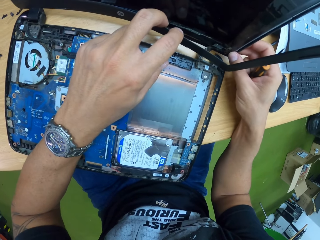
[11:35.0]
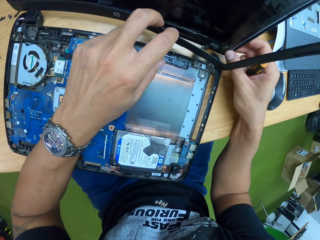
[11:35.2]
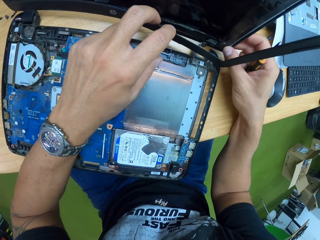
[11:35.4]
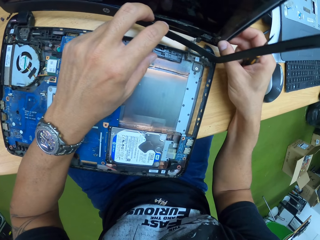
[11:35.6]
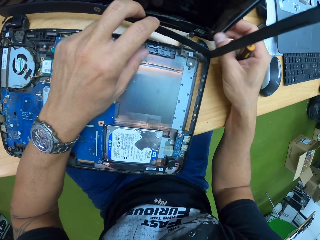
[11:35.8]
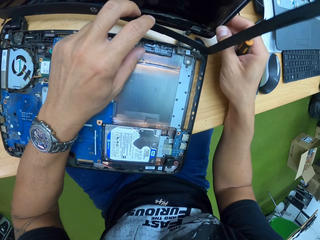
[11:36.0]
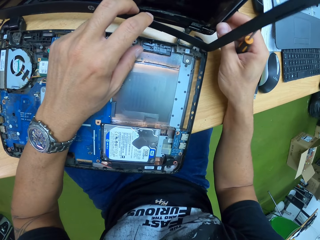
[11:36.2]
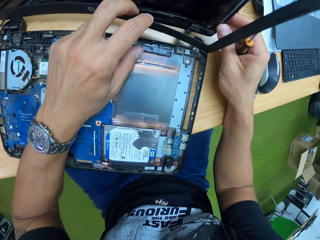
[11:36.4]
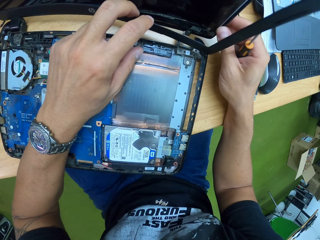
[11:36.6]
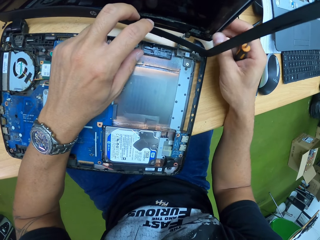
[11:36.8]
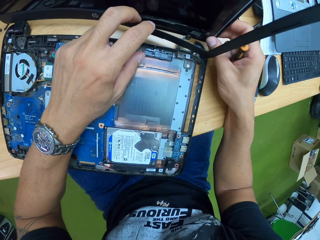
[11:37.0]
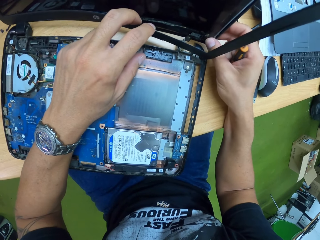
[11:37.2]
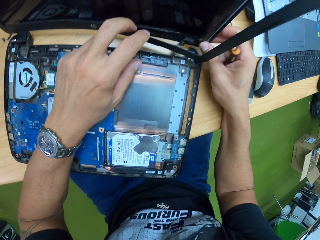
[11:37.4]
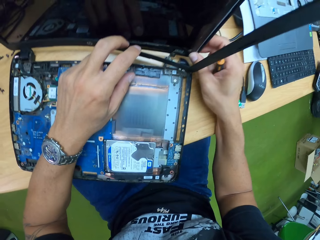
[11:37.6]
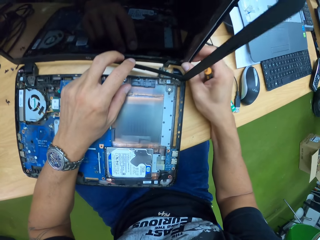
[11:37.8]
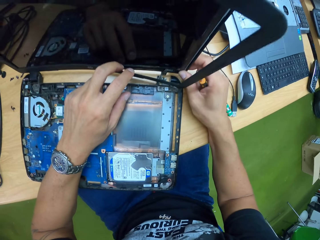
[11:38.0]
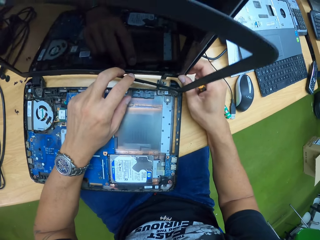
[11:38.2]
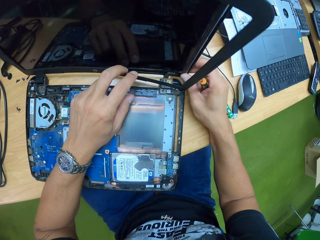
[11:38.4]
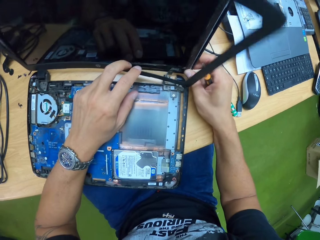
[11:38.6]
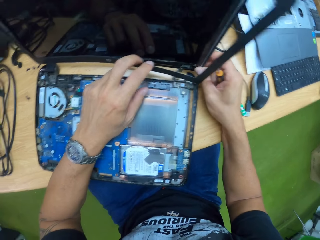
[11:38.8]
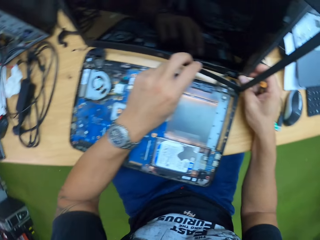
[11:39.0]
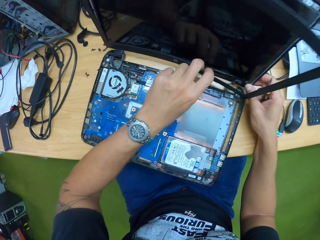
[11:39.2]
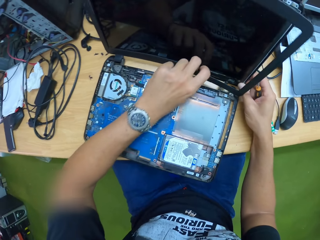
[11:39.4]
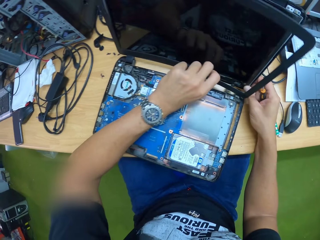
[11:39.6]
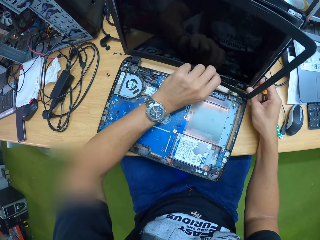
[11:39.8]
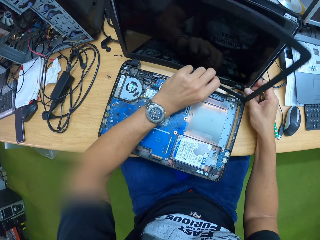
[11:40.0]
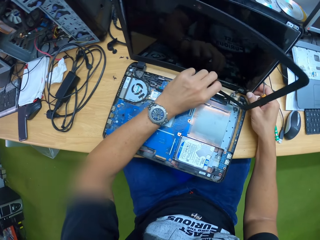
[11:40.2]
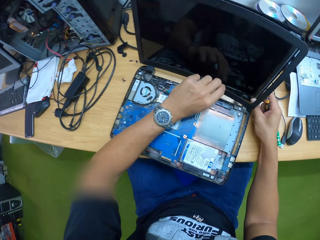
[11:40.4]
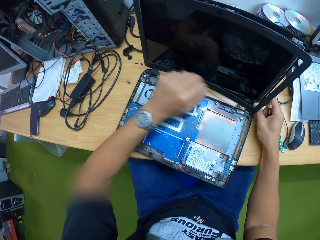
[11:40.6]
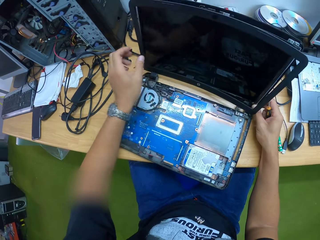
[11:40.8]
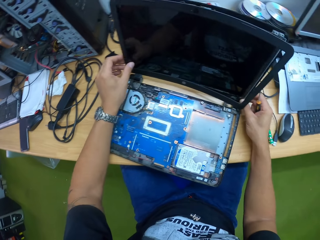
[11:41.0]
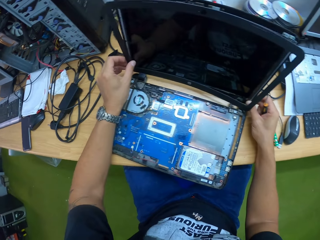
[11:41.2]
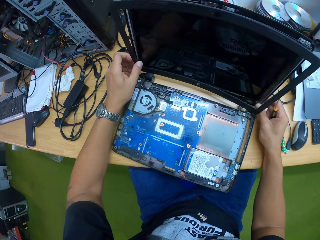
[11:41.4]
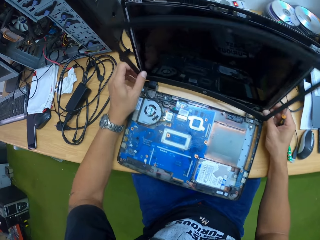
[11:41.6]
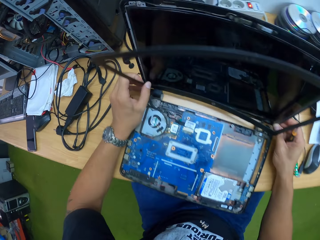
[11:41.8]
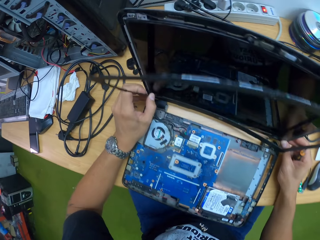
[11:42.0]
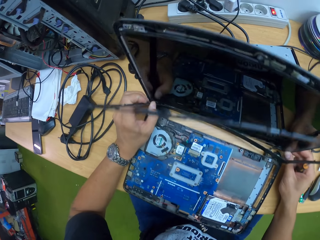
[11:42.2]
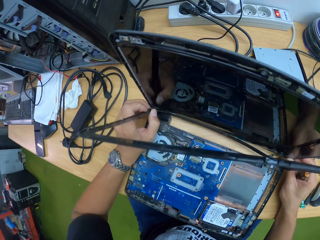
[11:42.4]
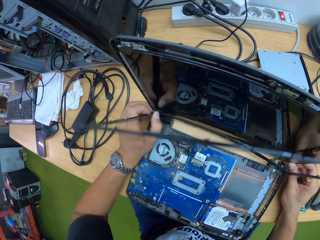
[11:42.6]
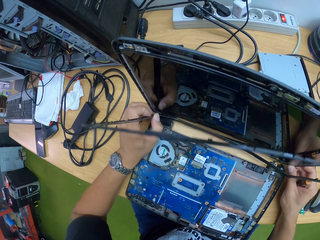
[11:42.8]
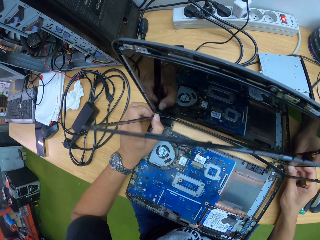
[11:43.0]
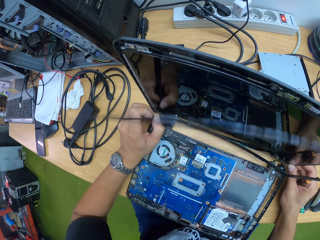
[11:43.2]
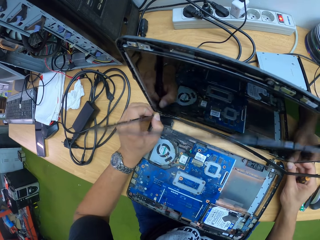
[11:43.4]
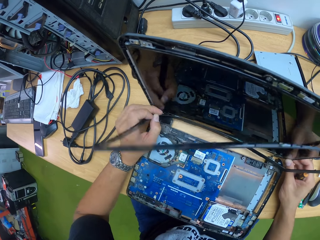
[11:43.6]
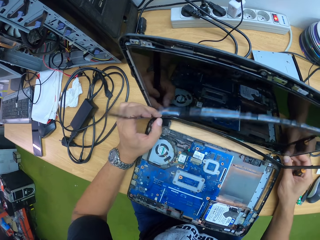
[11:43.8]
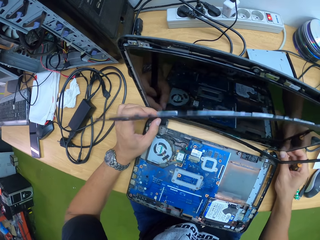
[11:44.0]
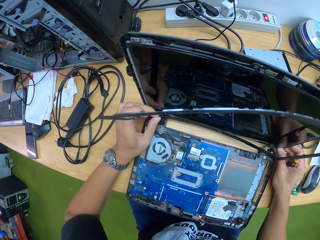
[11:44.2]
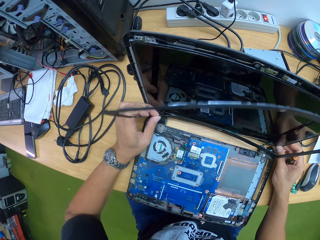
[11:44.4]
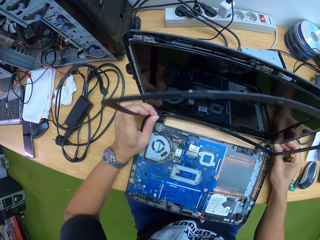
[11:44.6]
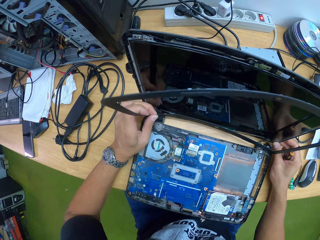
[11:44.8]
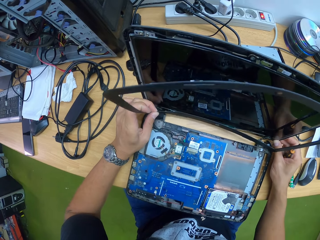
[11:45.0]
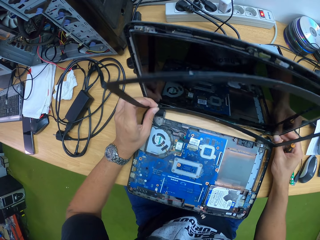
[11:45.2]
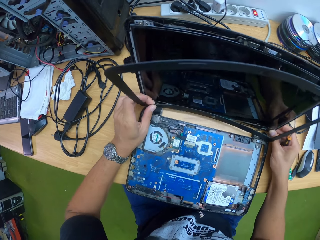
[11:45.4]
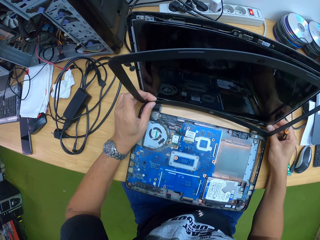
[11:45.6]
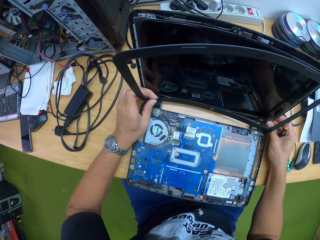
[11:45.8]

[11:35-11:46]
The camera wearer removes the plastic case.

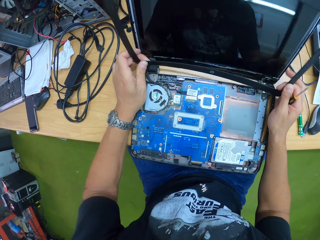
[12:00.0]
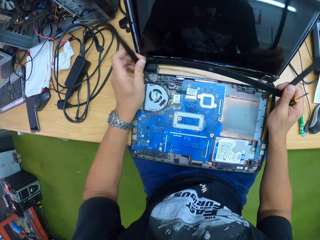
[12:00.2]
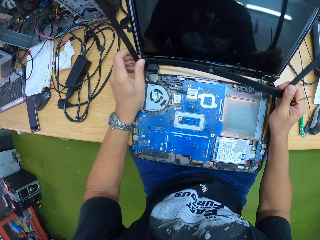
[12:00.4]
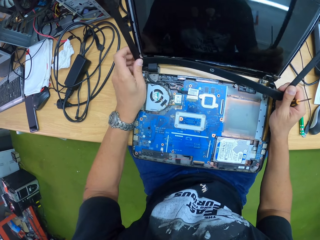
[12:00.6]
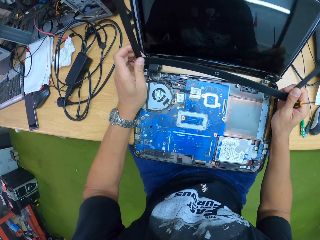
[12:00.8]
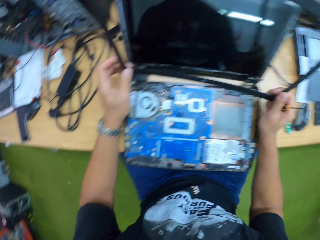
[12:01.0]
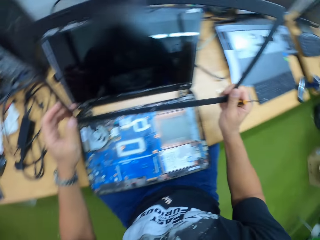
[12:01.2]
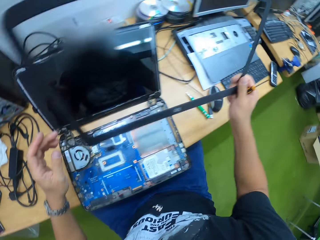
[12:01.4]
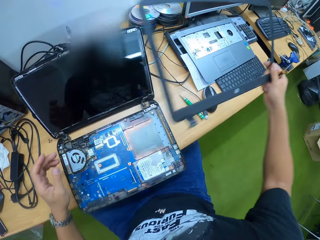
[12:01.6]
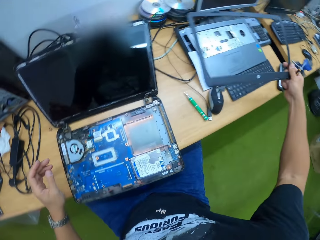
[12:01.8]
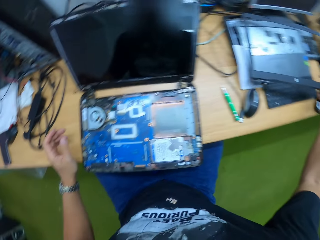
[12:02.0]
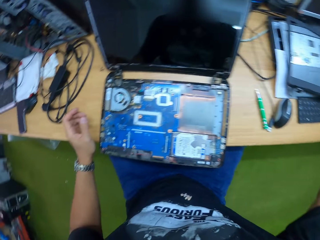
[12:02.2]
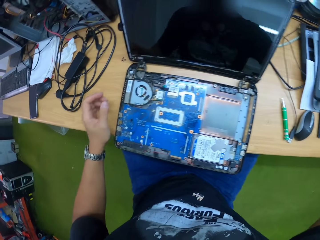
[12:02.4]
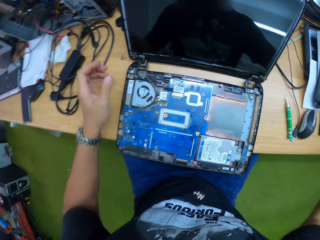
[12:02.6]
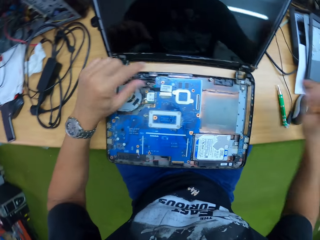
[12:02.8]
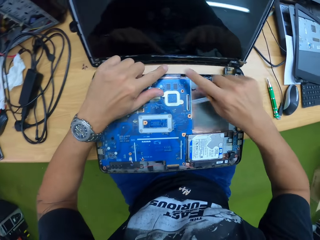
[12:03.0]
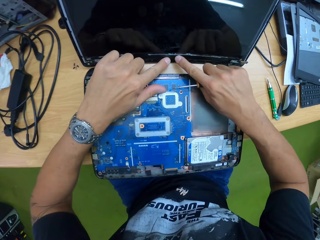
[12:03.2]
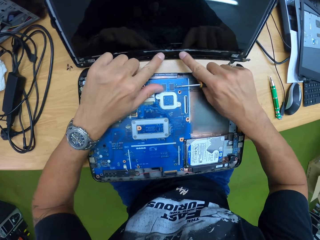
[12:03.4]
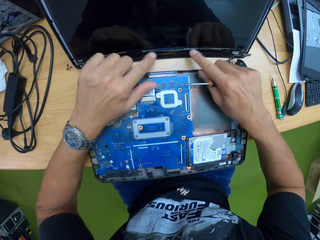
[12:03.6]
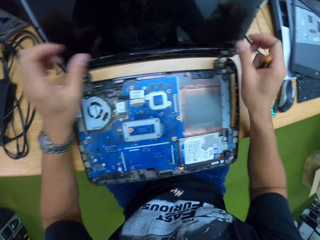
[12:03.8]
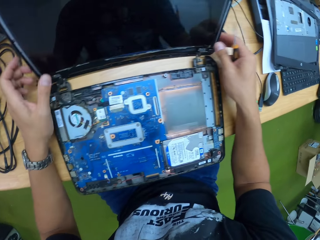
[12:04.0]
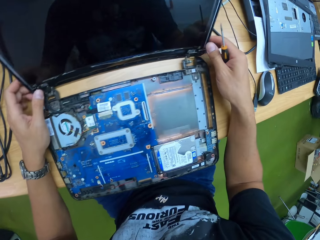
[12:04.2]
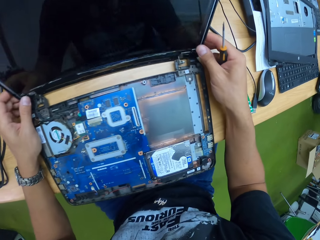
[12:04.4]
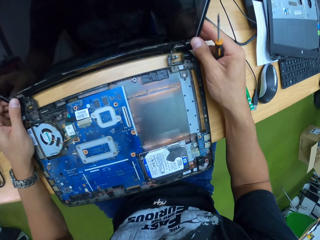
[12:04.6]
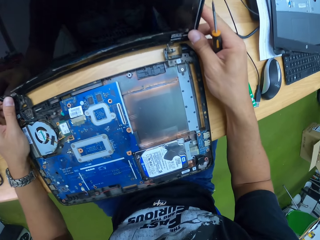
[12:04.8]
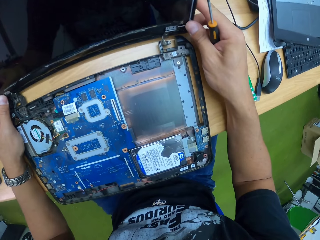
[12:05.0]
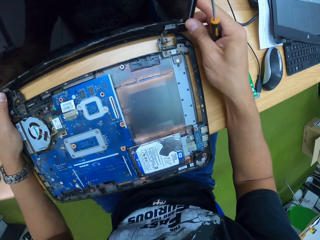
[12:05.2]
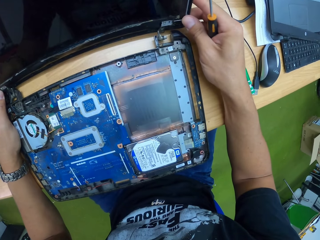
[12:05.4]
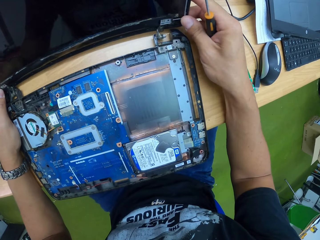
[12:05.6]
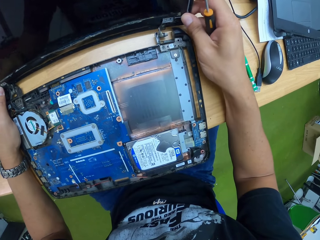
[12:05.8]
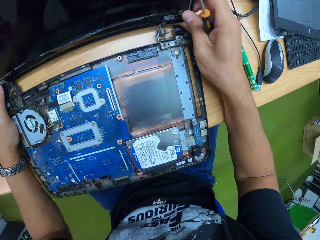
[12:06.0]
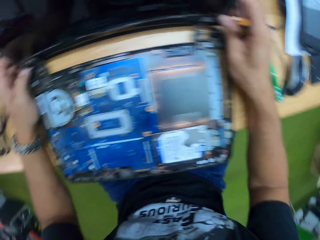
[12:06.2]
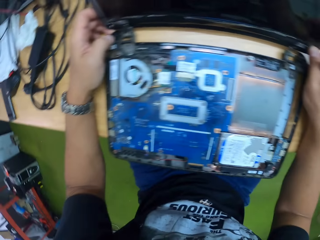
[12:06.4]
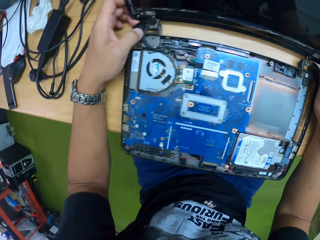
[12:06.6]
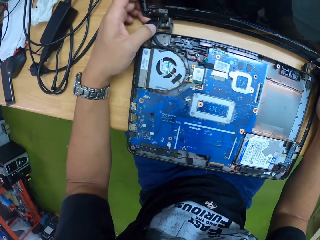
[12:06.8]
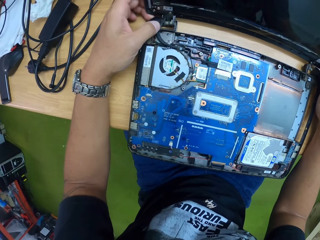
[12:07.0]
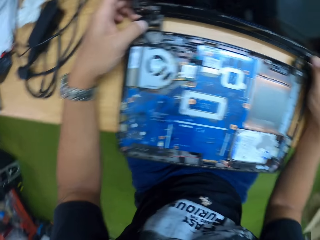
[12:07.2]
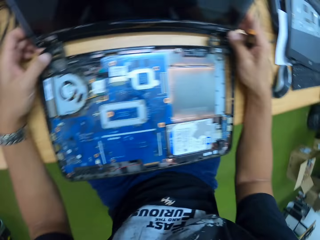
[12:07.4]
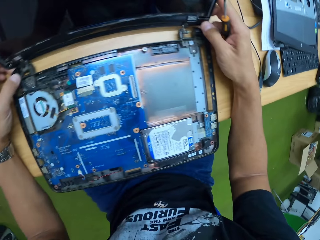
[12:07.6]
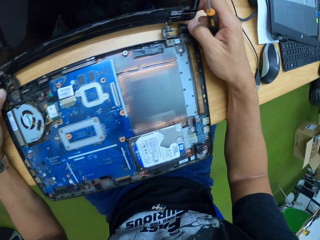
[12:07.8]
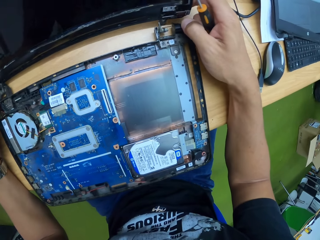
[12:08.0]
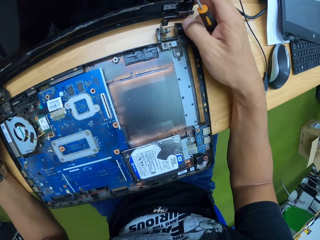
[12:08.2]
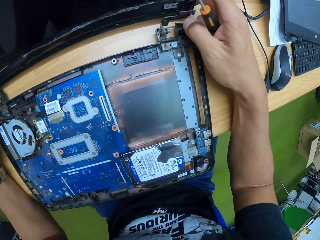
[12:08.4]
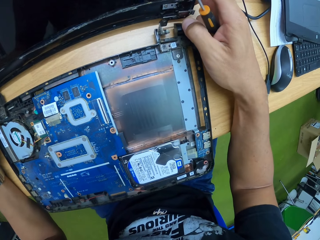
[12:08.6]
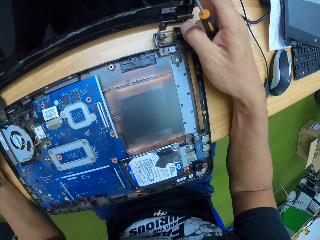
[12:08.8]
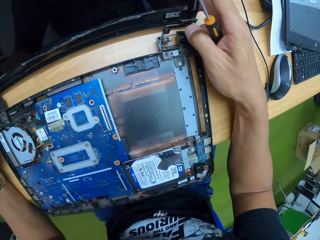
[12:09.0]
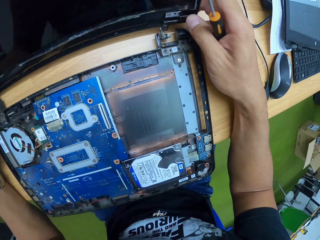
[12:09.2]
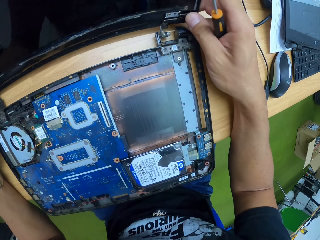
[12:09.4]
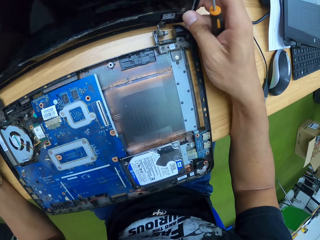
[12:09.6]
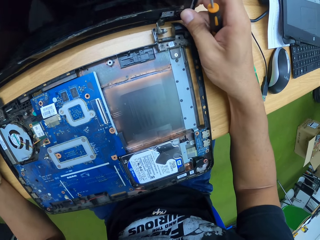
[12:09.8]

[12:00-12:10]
The camera wearer places the plastic case aside. He drops the frame of the display assembly of the laptop on the table with his right hand. He touches the display assembly of the laptop with both hands. He fixes the display assembly on the hinge of the laptop with both hands.
